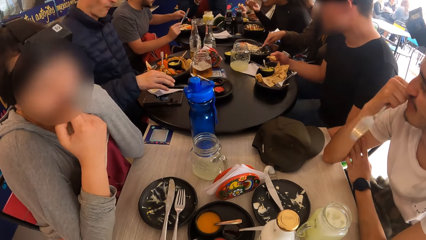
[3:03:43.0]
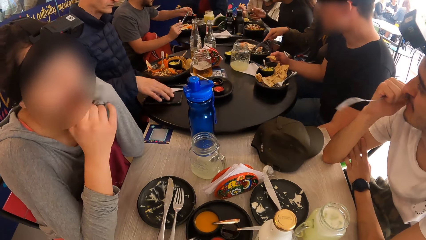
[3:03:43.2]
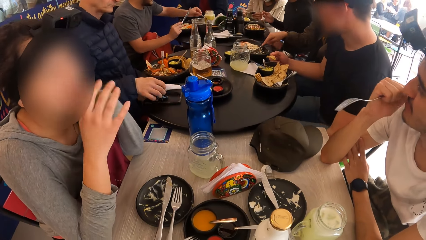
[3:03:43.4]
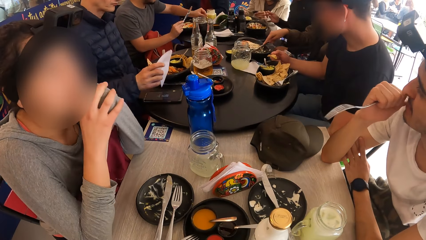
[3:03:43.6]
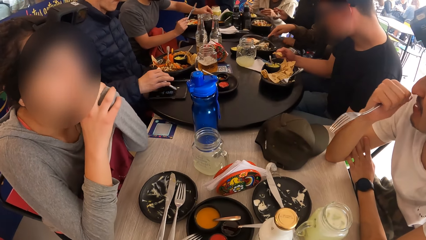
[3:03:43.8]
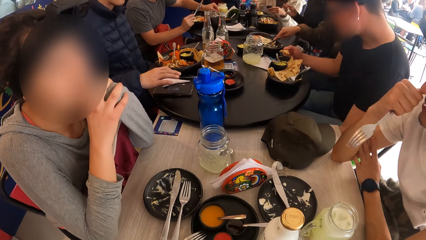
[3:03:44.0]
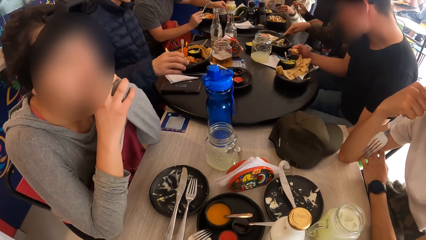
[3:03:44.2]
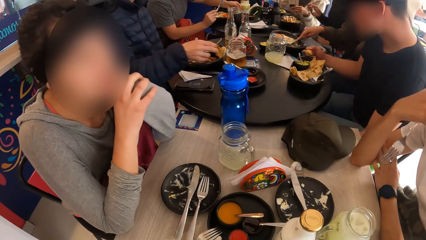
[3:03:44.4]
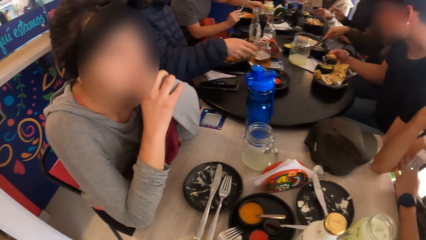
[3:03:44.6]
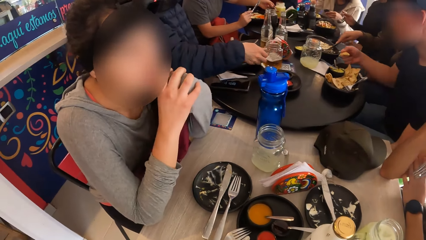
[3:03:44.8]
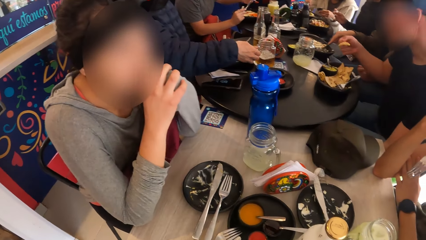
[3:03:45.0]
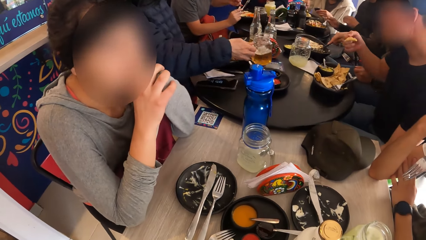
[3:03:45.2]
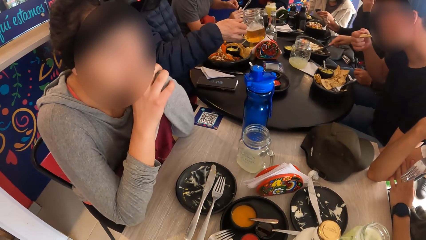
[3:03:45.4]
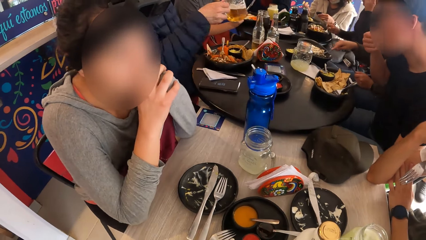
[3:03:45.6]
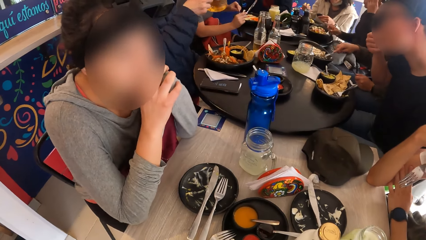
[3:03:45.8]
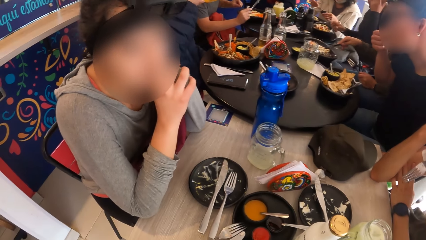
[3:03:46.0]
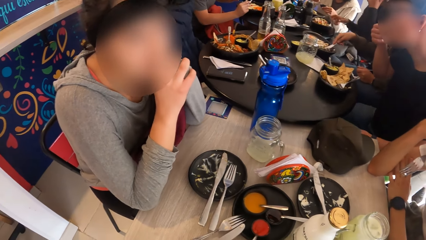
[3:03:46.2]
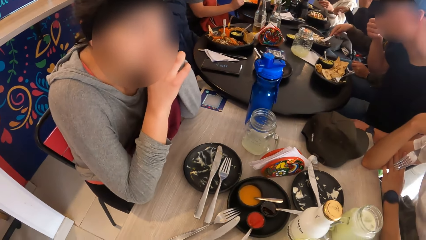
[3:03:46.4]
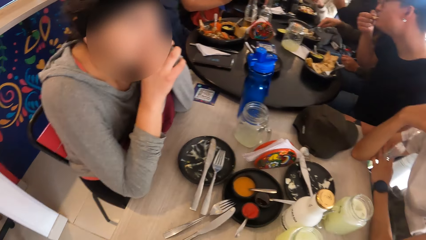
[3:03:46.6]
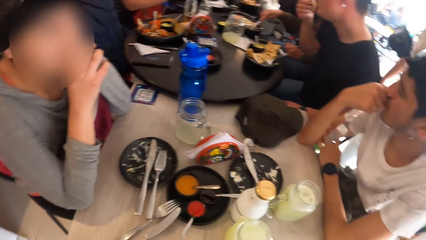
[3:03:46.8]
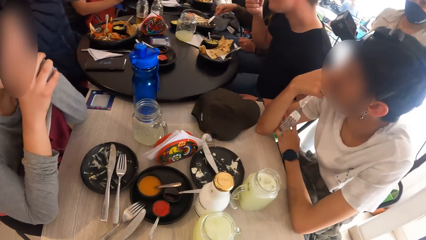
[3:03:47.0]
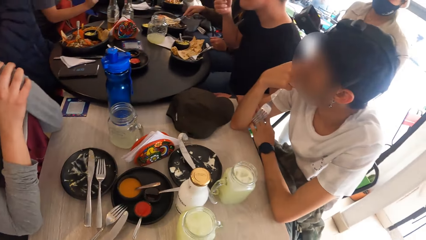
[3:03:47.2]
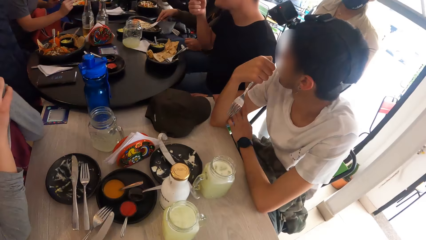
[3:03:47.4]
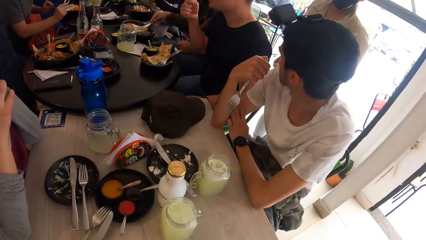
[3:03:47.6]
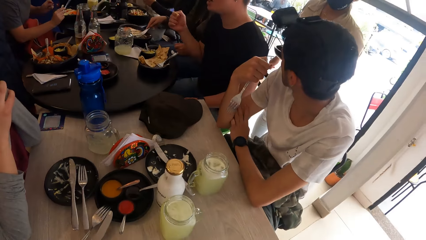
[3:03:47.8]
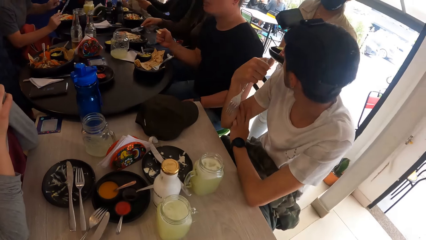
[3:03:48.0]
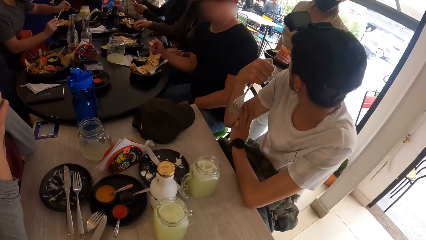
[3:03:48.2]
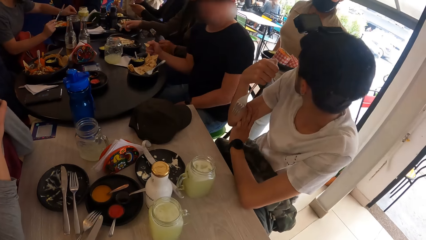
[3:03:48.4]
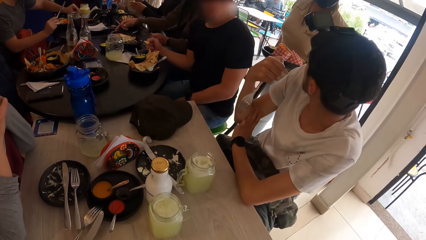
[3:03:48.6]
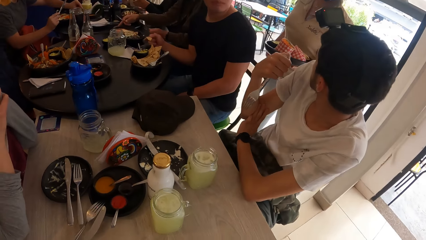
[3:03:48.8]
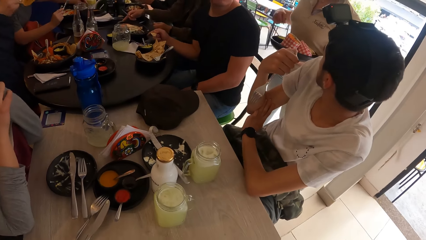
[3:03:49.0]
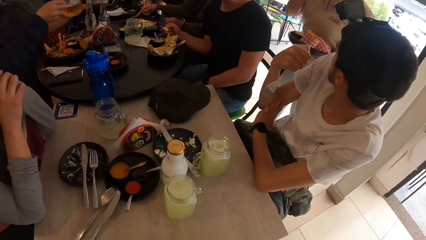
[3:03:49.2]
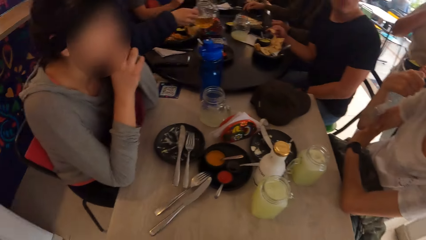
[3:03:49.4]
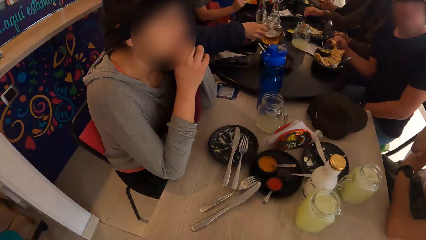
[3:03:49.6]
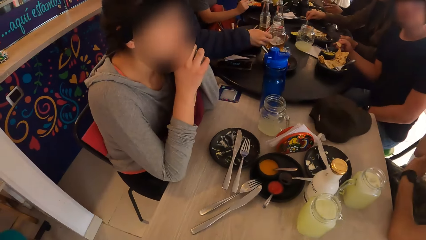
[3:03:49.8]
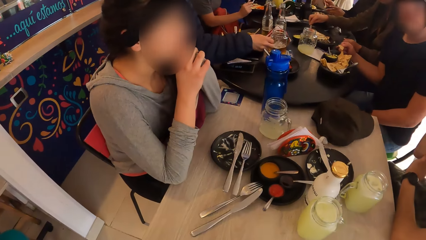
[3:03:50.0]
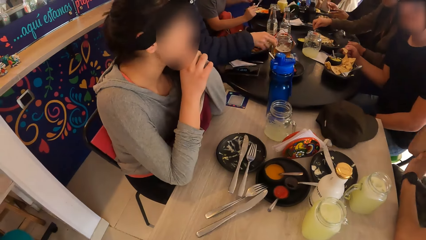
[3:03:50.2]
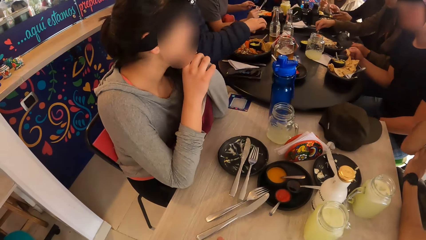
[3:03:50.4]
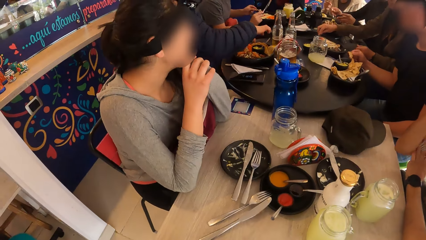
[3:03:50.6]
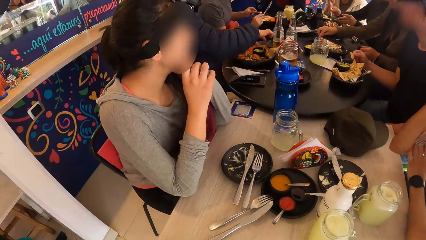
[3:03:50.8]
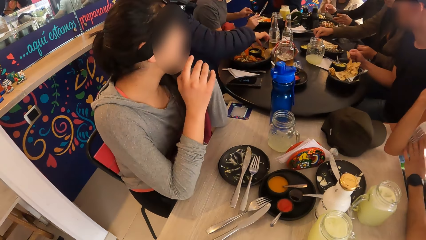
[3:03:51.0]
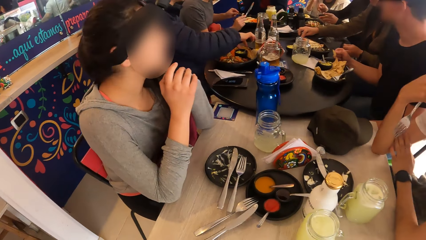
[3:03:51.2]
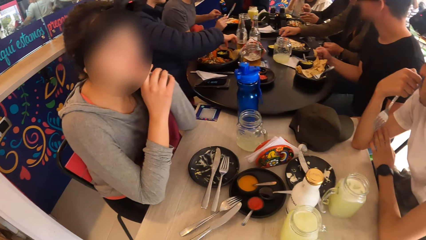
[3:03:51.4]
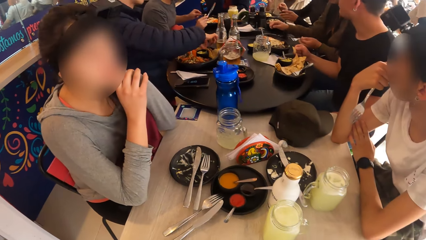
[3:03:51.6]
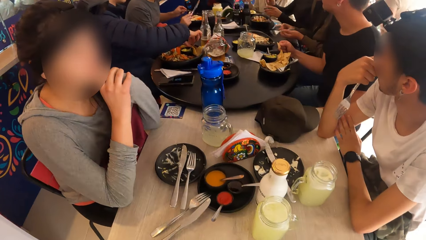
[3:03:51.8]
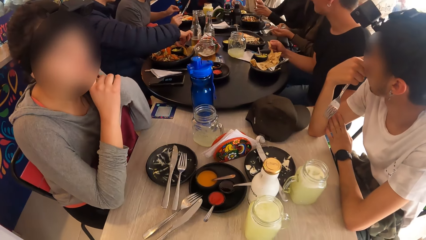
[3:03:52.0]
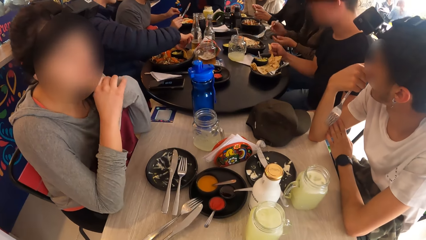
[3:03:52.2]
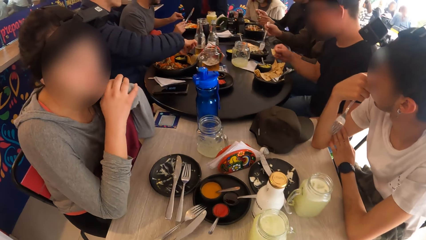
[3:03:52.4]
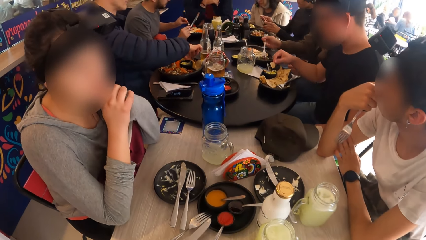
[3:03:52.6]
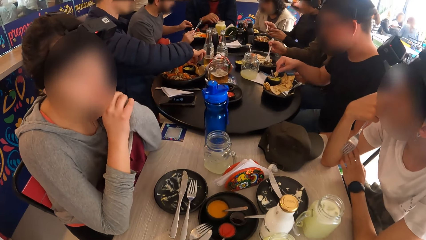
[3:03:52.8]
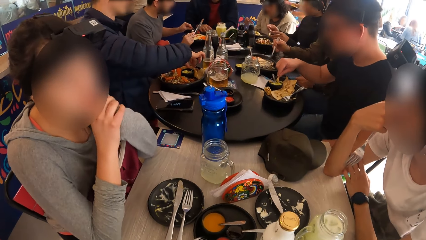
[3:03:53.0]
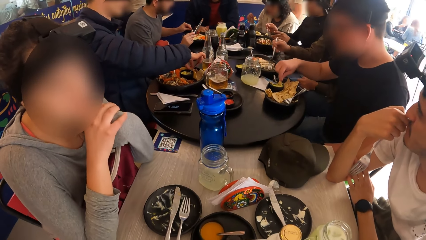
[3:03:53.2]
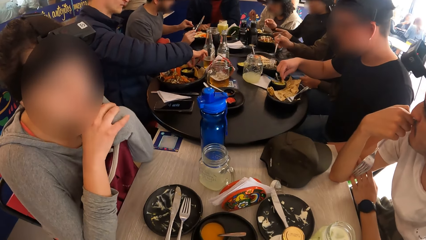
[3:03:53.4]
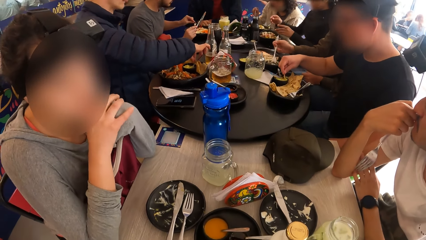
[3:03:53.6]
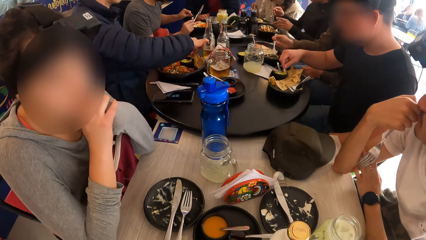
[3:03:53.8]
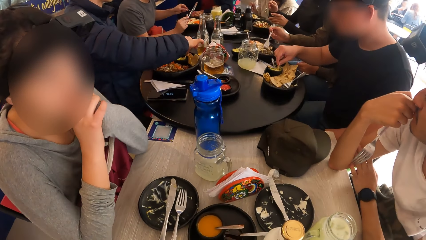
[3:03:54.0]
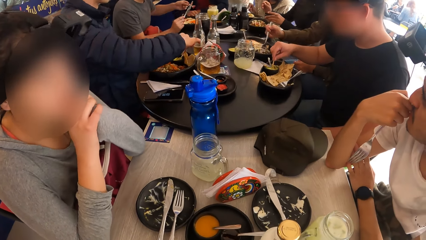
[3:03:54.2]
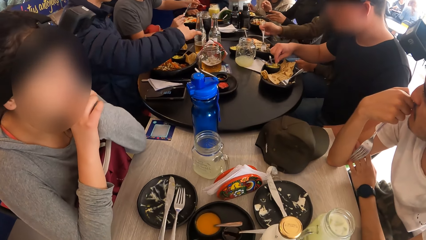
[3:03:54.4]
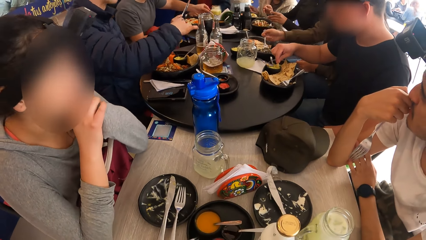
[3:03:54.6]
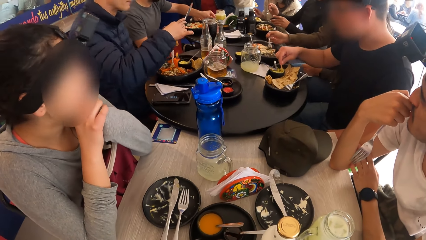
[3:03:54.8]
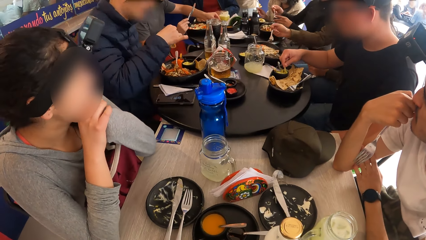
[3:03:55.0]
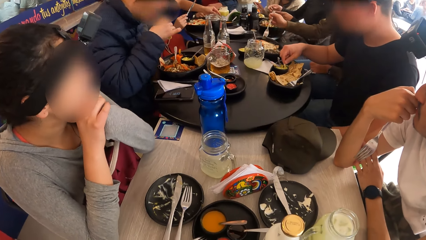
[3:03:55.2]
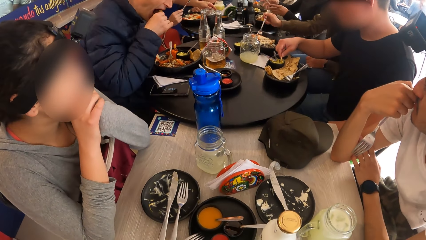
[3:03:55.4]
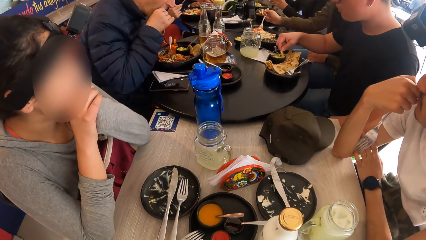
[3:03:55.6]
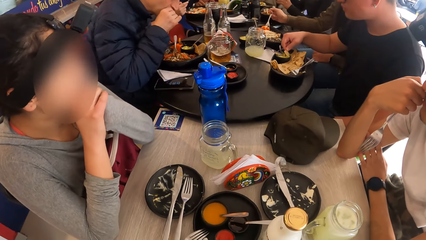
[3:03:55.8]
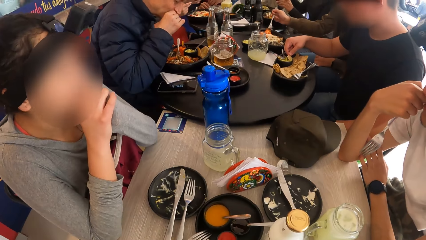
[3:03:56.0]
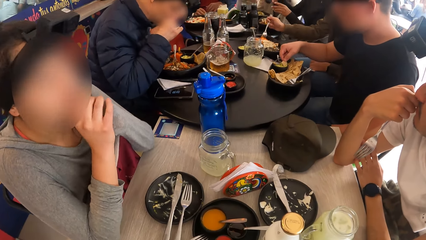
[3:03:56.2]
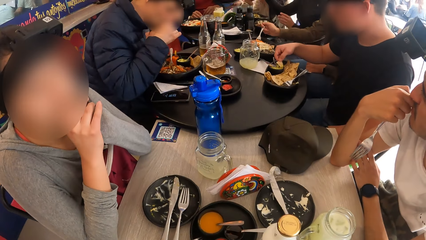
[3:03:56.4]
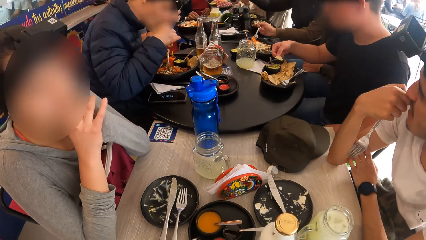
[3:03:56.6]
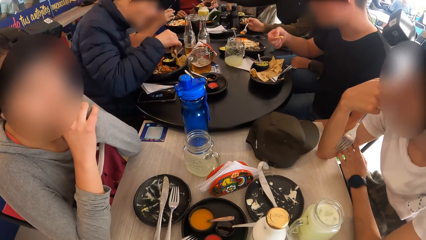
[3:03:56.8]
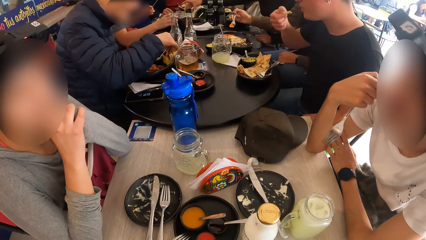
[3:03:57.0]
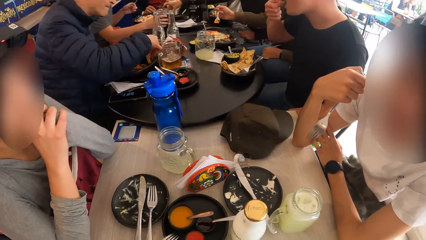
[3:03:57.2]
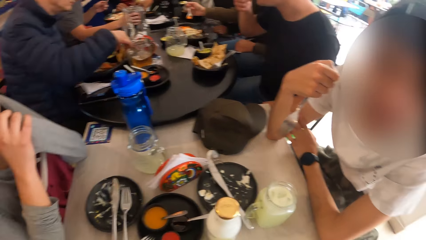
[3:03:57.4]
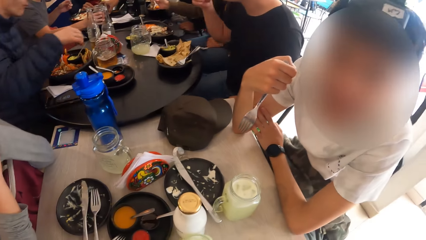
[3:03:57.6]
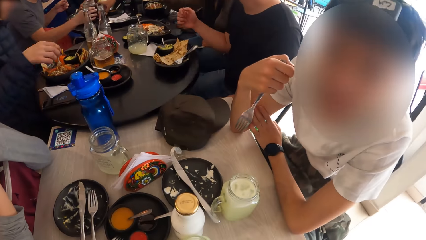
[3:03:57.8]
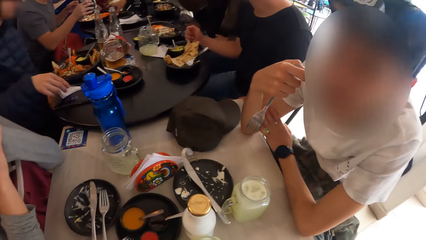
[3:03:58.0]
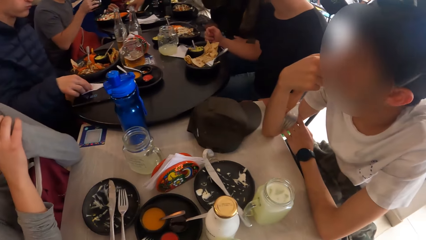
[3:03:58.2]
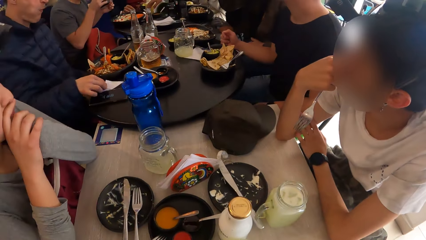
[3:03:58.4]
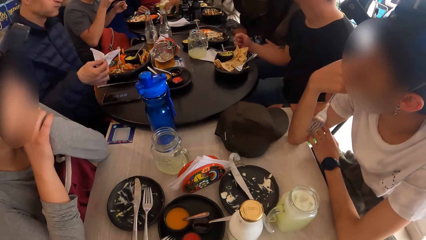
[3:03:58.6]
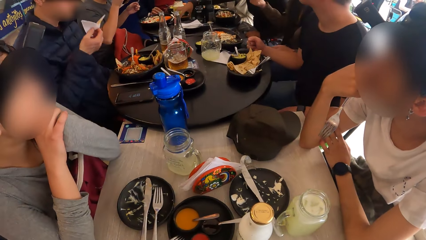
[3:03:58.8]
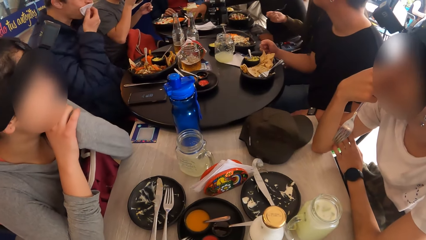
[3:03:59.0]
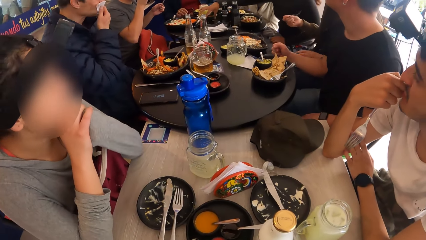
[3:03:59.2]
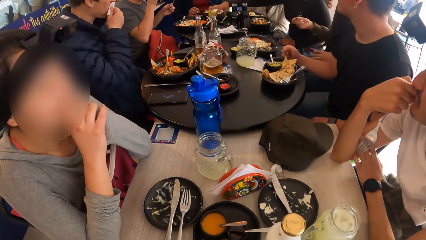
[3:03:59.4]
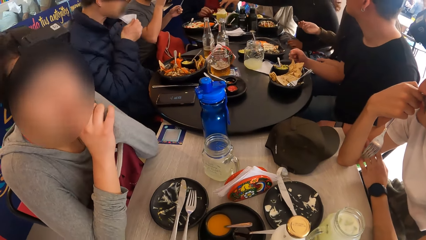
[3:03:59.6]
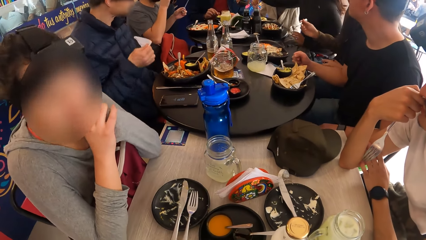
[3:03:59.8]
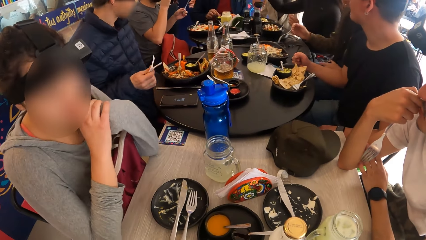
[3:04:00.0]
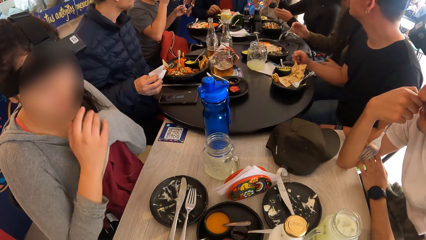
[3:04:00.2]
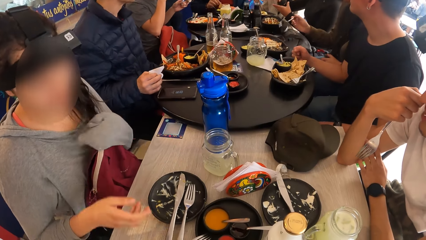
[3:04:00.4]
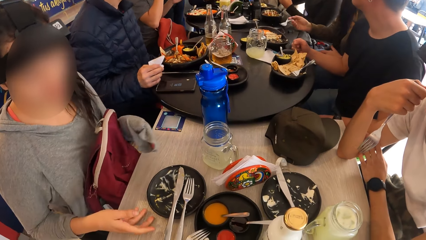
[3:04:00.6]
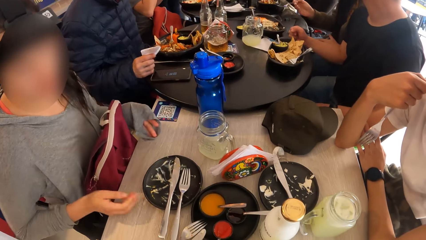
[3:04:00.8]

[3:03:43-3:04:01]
A person puts a serviette on the table. A man converses with another person. The first person picks up a glass of juice on the table and drinks juice. The man interacts with a waiter. The waiter touches her face with her right hand. The first person puts the glass of juice on the table, picks up roti on the plate. A third person mixes meat stew with a fork. The first person eats roti. The man converses with the camera wearer. The first person picks up a serviette on the table and wipes the mouth with the serviette.
